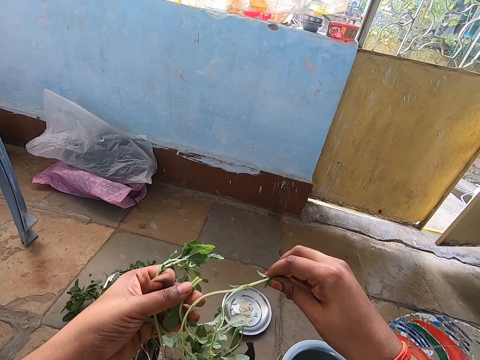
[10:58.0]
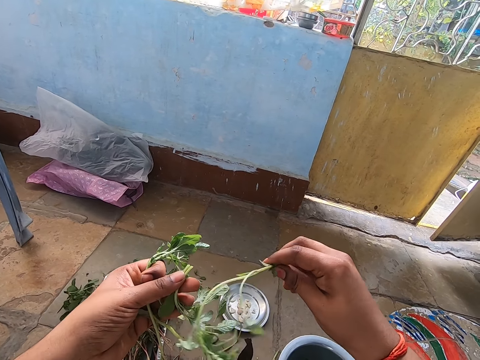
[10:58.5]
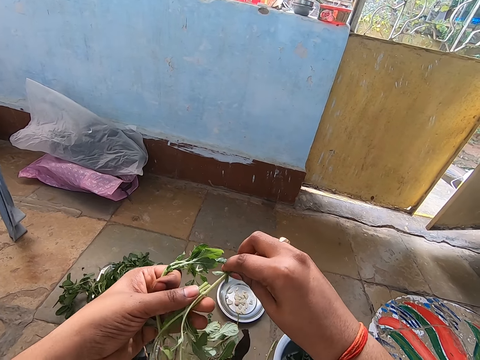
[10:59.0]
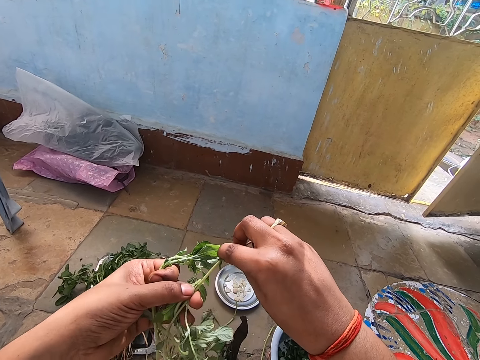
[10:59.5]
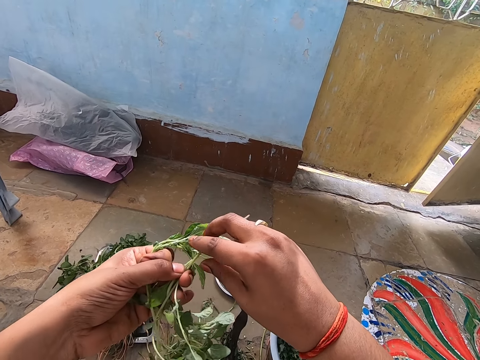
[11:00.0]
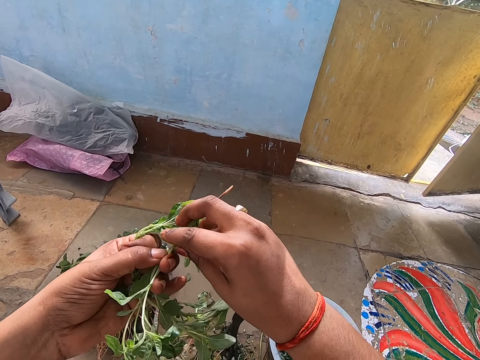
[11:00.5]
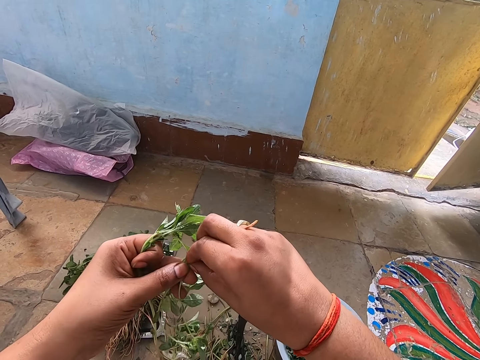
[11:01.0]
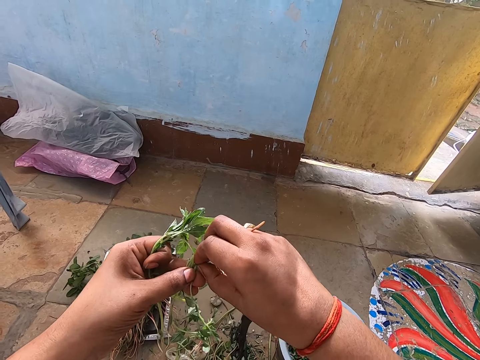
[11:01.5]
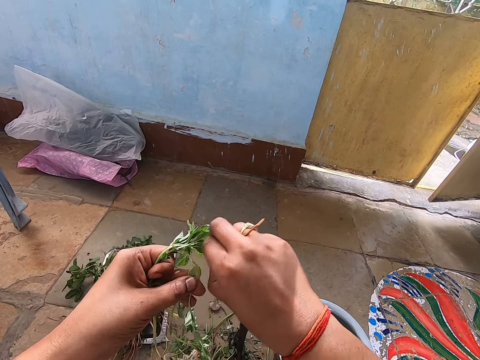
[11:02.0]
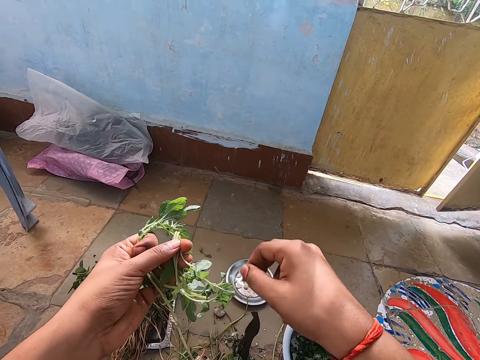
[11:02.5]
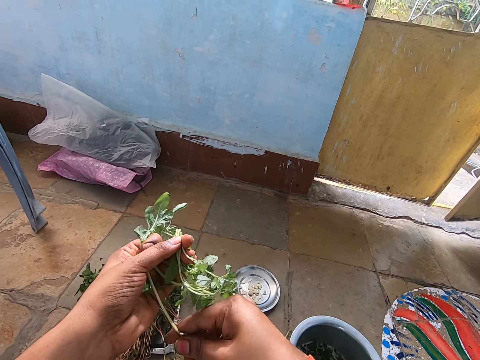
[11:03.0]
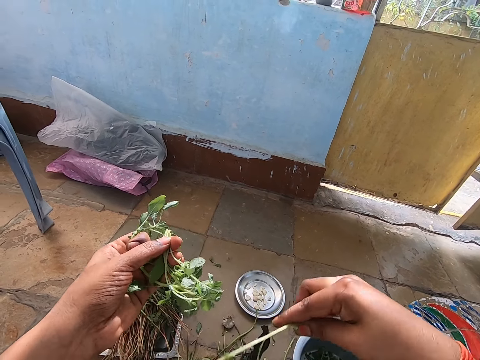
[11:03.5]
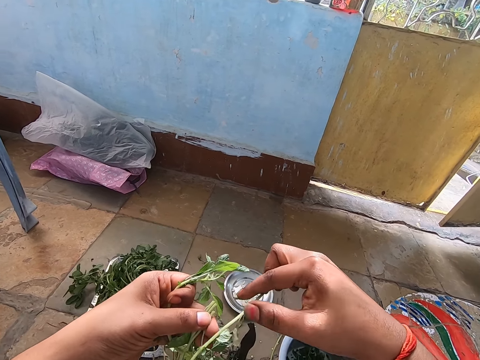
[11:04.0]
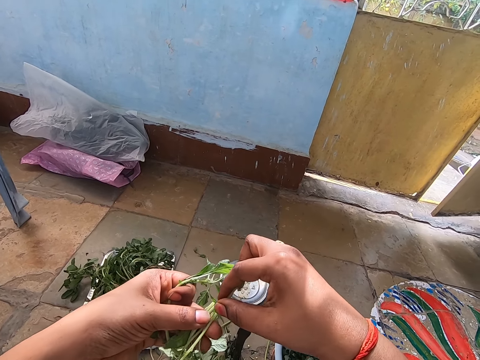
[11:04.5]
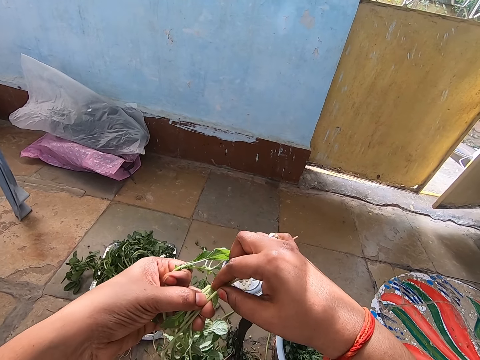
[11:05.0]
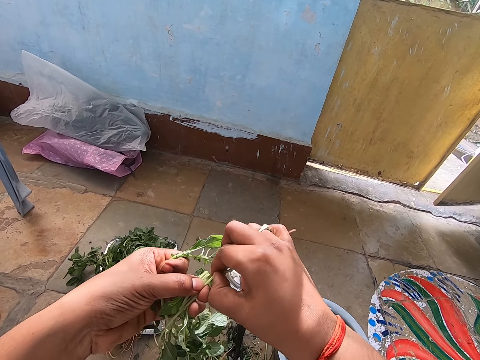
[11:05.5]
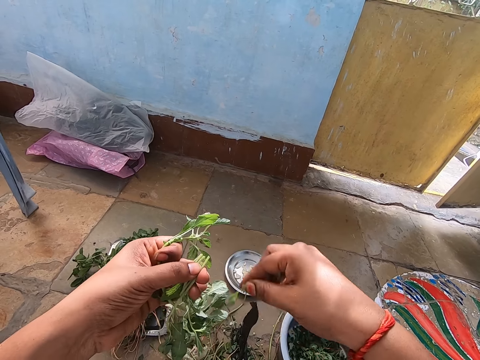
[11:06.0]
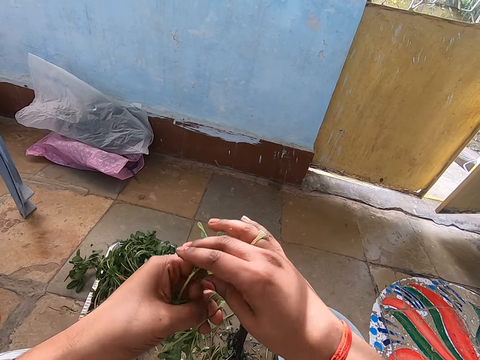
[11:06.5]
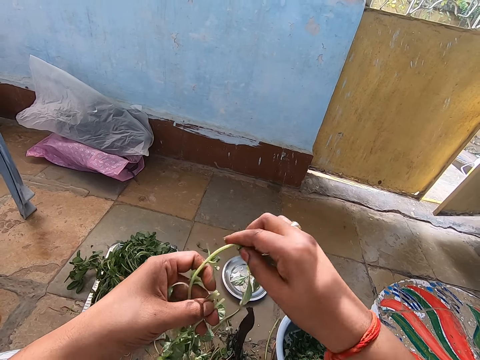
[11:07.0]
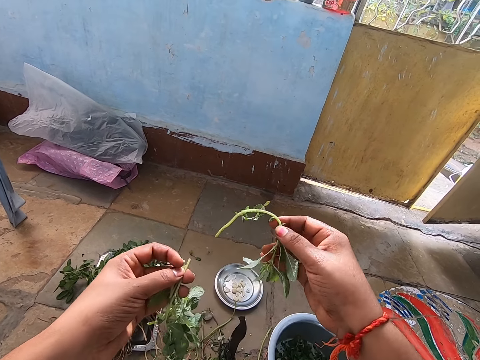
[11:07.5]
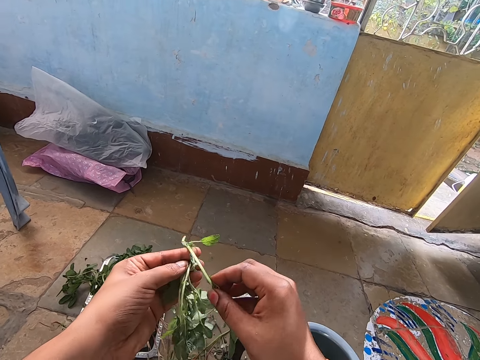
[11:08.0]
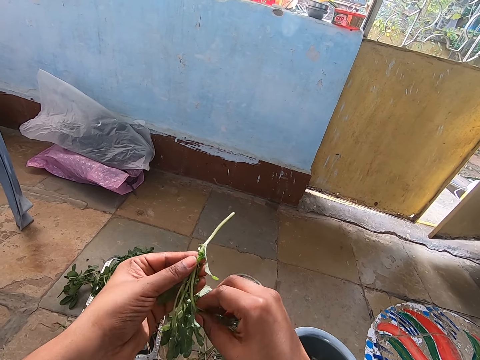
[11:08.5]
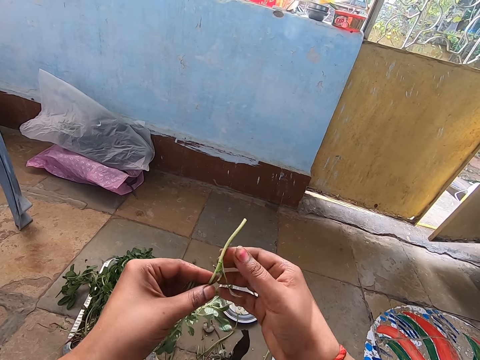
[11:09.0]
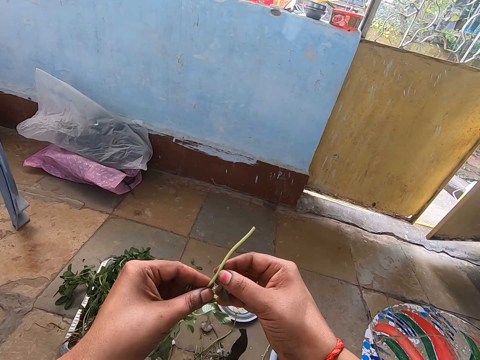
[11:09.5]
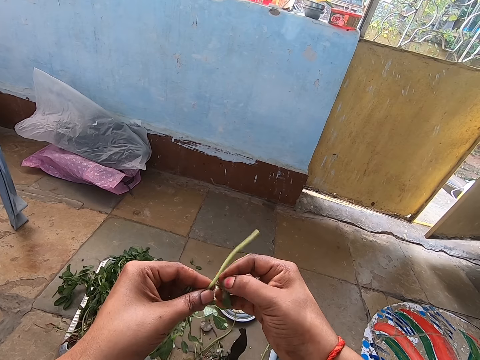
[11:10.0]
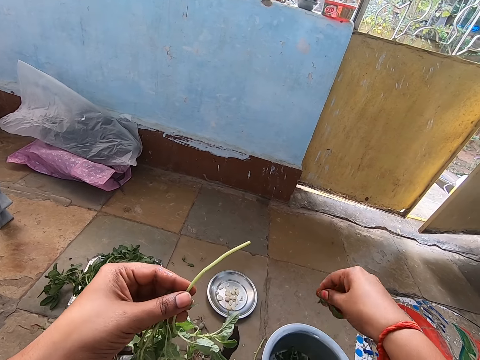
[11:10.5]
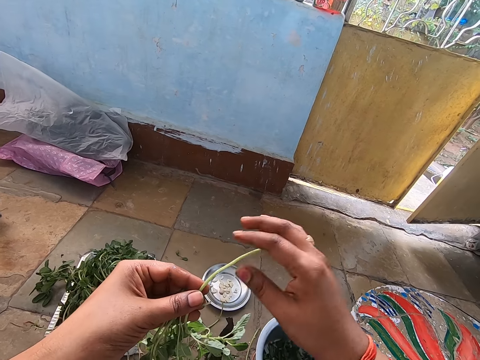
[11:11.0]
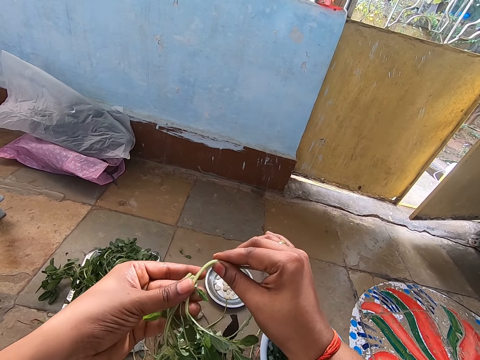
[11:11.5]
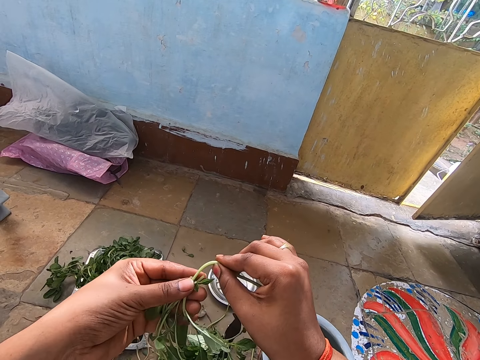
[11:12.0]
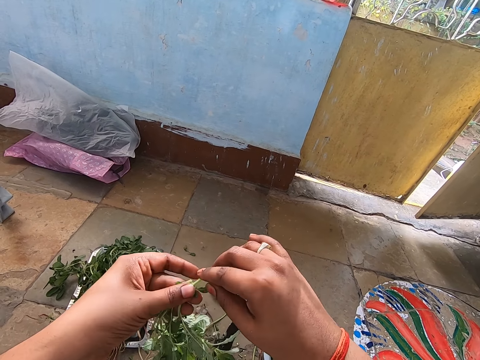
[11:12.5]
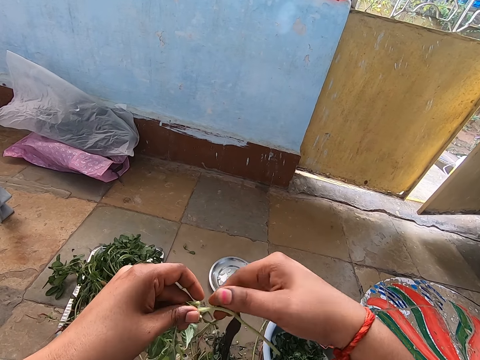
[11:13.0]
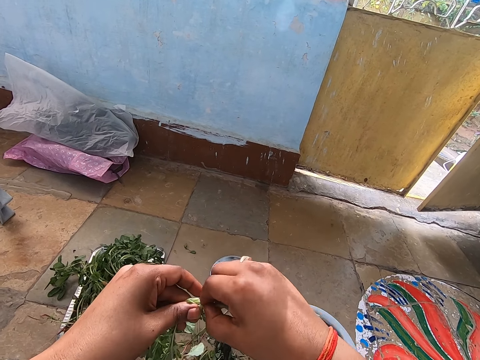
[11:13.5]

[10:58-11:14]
The camera wearer holds the water spinach with both hands. She breaks the water spinach stem in her left hand with her right hand. She drops the water spinach stem on the floor with her right hand. She picks the water spinach from her left hand with her right hand. She holds the water spinach with both hands. She breaks the water spinach stem in her left hand with her right hand. She cuts the vegetables. She drops the water spinach stem on the floor with her right hand. She picks the water spinach from her left hand with her right hand. She holds the water spinach with both hands. She cuts the water spinach leaf from the water spinach in her left hand with her right hand. She peels the vegetables. She drops the water spinach leaf in the bowl on the floor with her right hand. She breaks the water spinach stem in her left hand with her right hand. She cuts the vegetables.

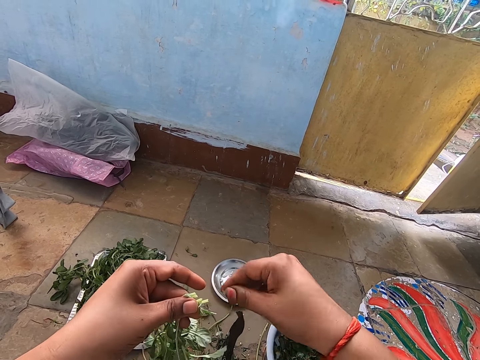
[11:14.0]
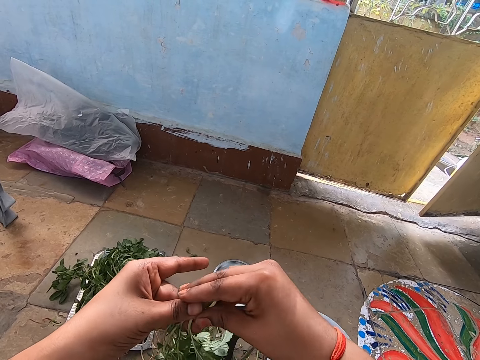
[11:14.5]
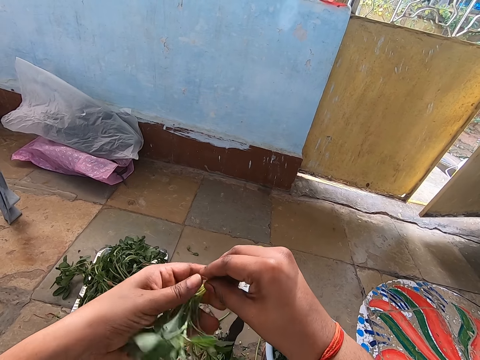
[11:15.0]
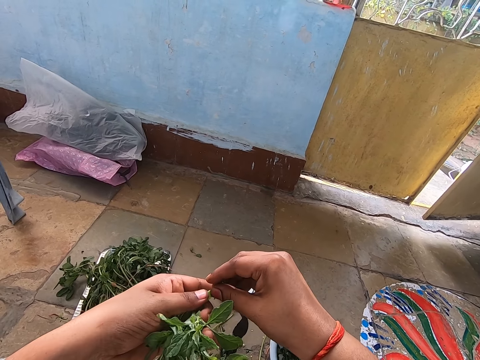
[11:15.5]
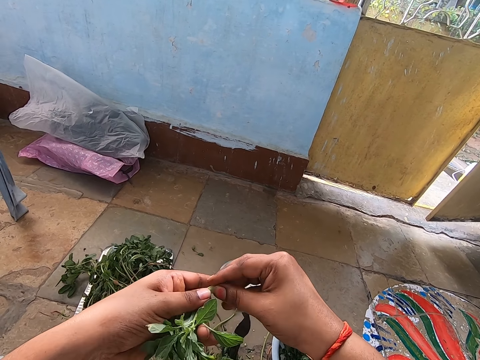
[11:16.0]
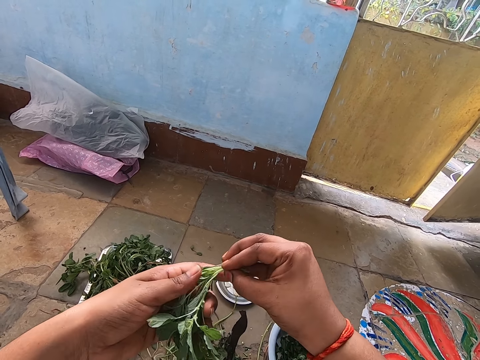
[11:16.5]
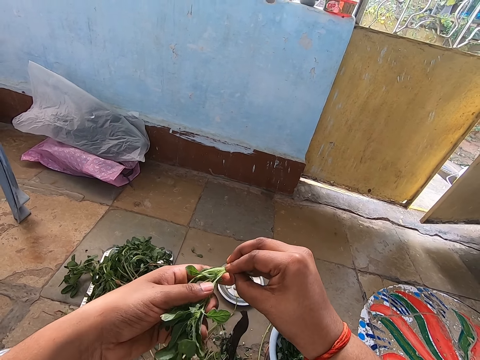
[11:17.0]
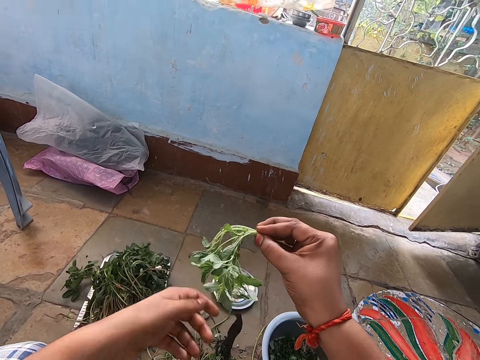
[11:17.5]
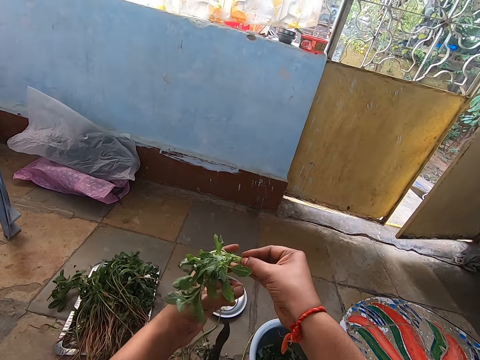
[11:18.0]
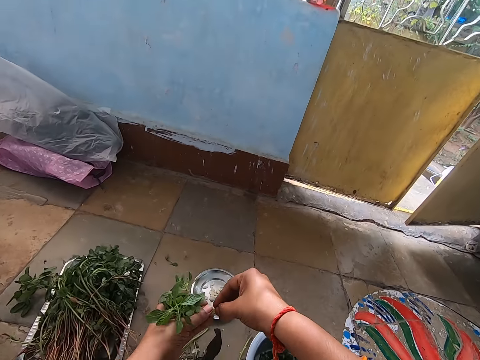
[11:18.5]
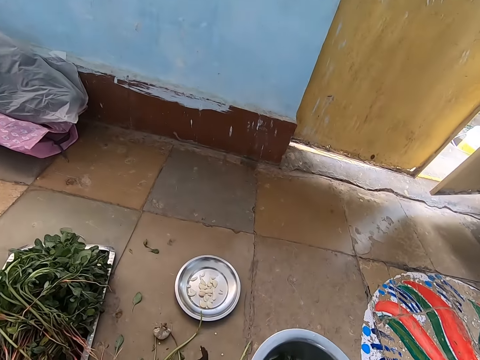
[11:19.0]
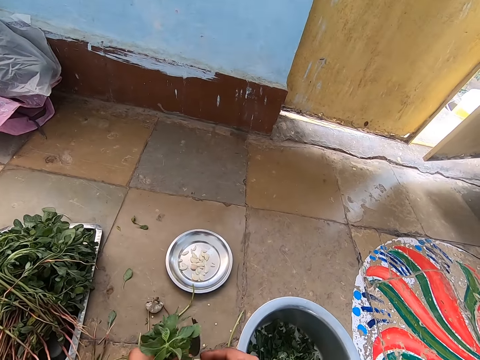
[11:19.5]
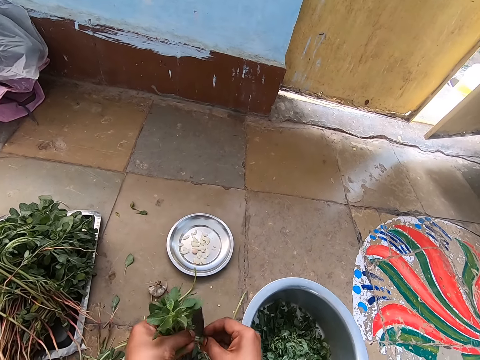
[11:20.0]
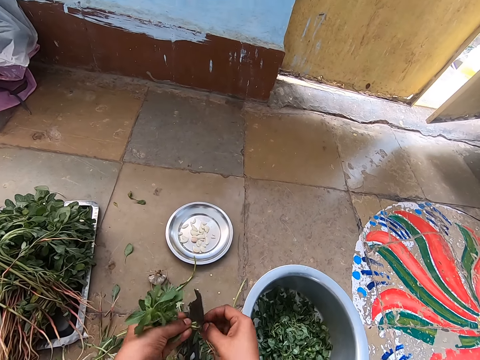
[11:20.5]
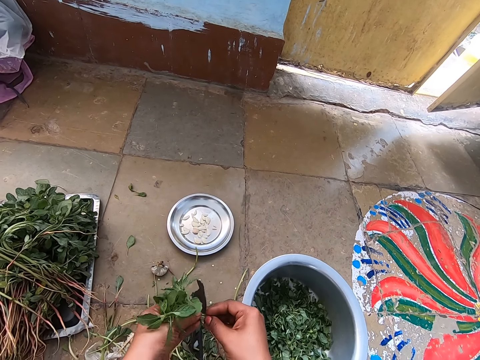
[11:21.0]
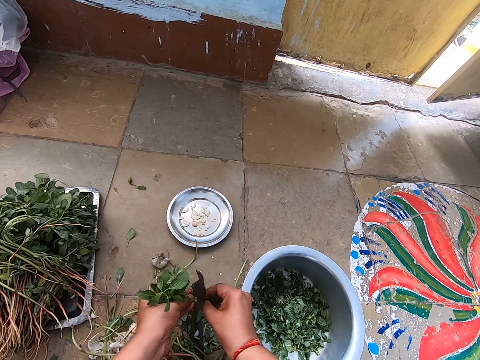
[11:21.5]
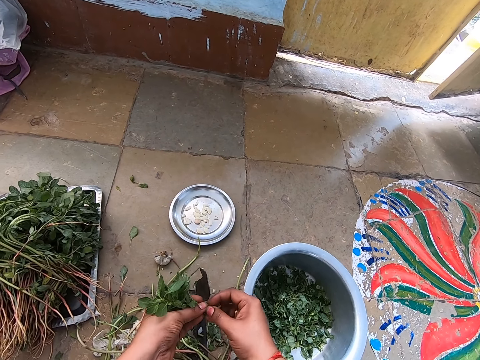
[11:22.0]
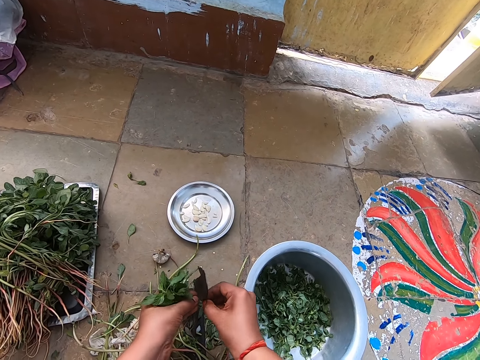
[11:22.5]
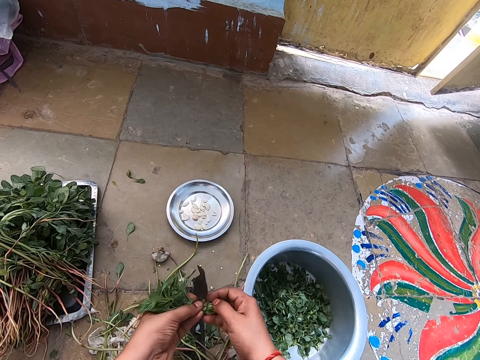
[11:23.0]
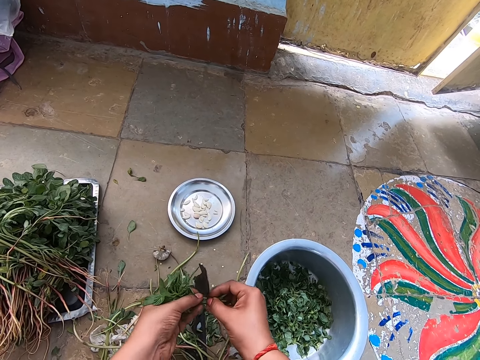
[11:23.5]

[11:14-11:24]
The camera wearer drops the water spinach stem on the floor with her right hand. She holds the water spinach with both hands. She cuts the vegetables. She breaks the water spinach stem in her left hand with her right hand.
